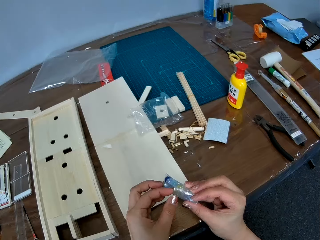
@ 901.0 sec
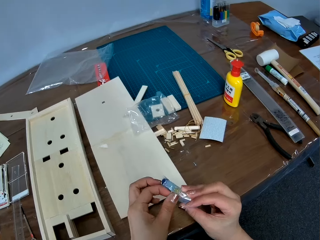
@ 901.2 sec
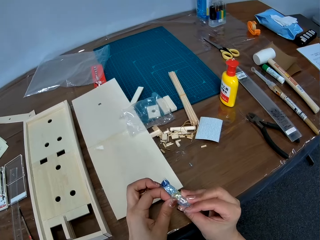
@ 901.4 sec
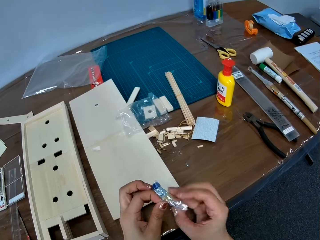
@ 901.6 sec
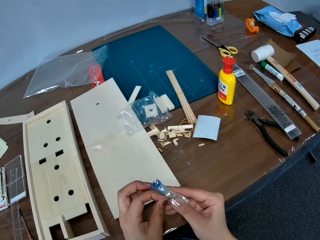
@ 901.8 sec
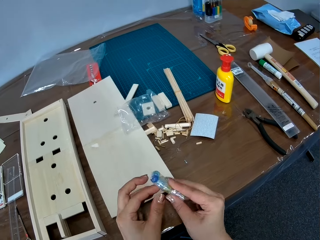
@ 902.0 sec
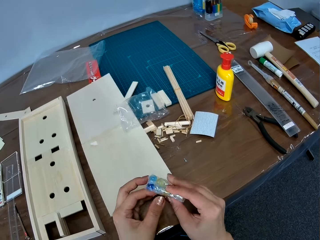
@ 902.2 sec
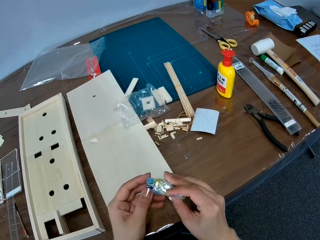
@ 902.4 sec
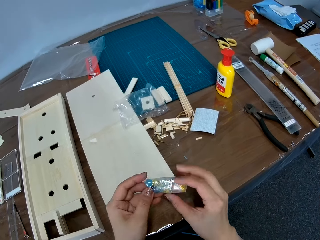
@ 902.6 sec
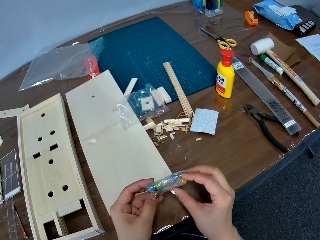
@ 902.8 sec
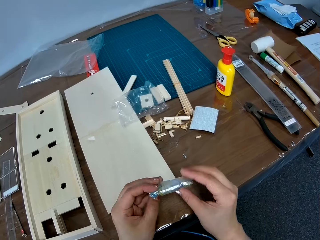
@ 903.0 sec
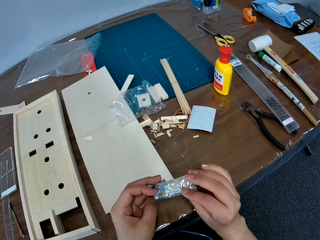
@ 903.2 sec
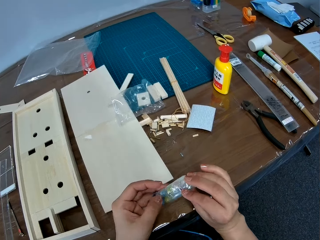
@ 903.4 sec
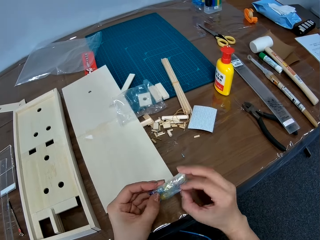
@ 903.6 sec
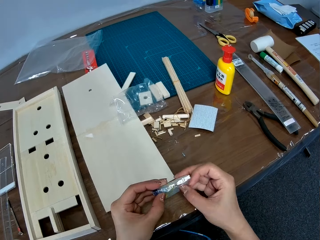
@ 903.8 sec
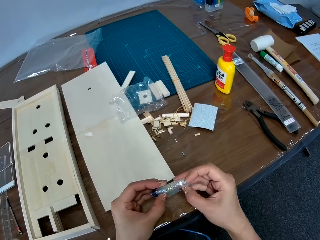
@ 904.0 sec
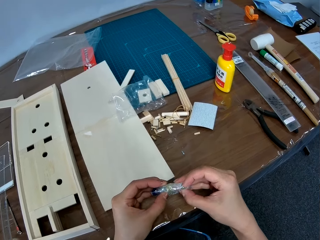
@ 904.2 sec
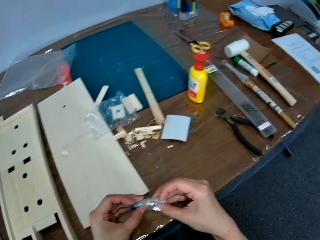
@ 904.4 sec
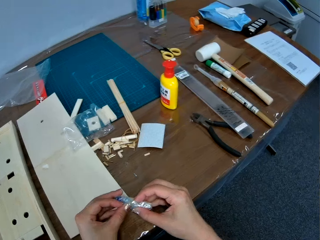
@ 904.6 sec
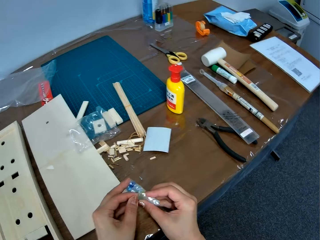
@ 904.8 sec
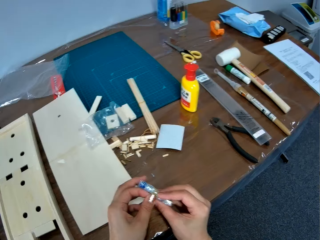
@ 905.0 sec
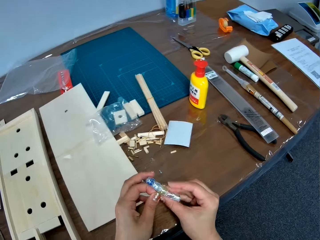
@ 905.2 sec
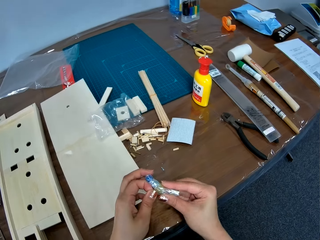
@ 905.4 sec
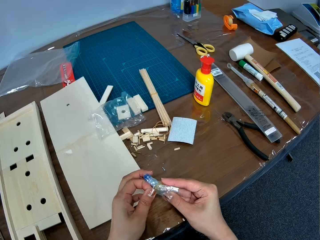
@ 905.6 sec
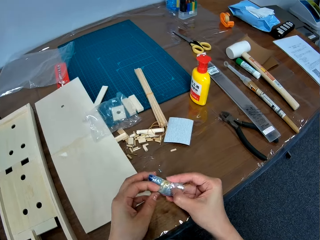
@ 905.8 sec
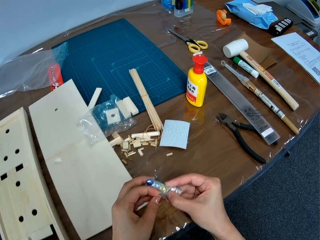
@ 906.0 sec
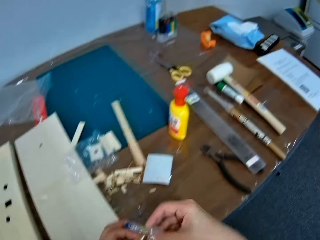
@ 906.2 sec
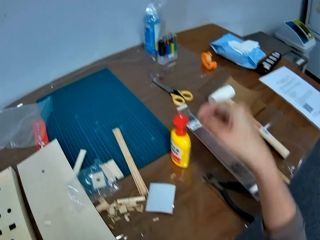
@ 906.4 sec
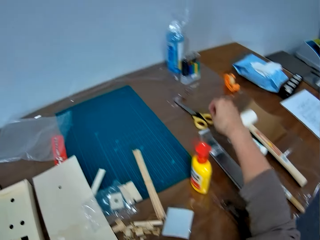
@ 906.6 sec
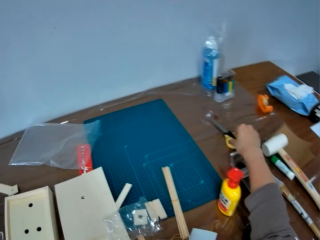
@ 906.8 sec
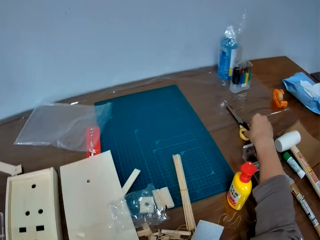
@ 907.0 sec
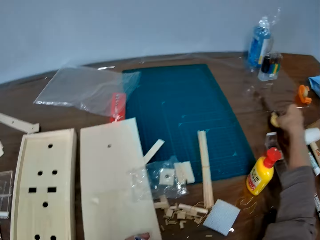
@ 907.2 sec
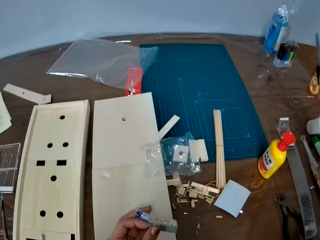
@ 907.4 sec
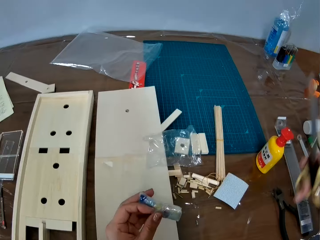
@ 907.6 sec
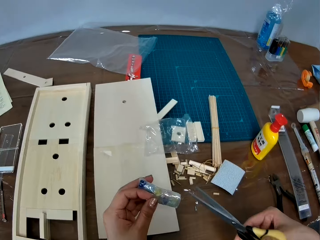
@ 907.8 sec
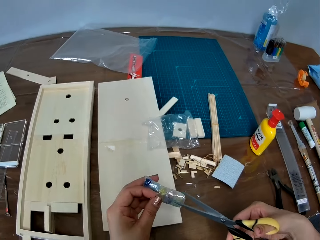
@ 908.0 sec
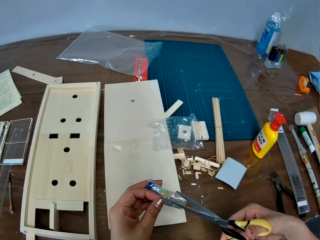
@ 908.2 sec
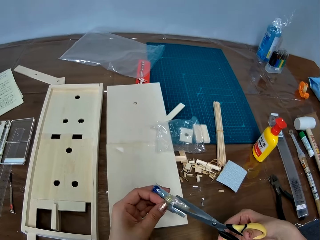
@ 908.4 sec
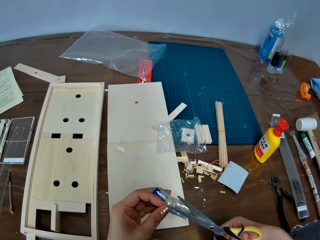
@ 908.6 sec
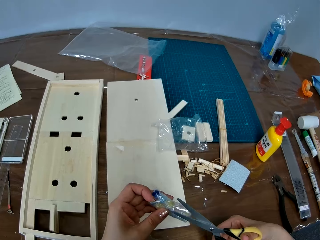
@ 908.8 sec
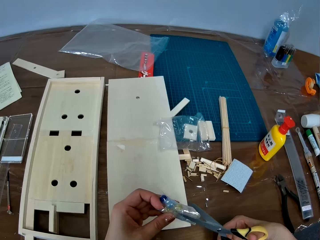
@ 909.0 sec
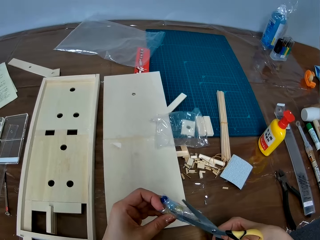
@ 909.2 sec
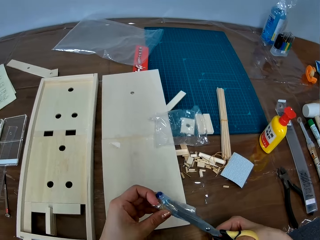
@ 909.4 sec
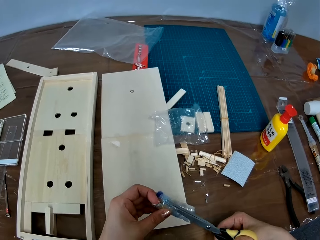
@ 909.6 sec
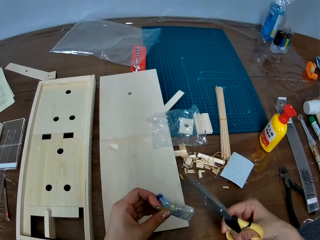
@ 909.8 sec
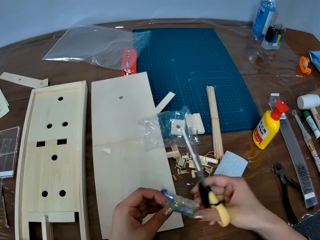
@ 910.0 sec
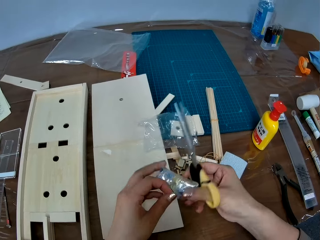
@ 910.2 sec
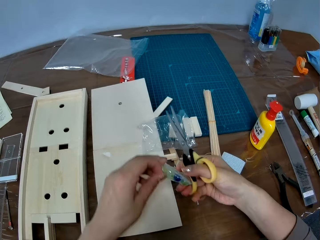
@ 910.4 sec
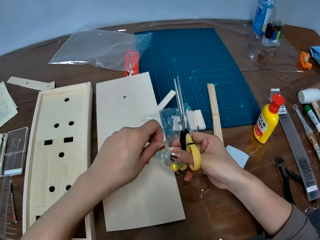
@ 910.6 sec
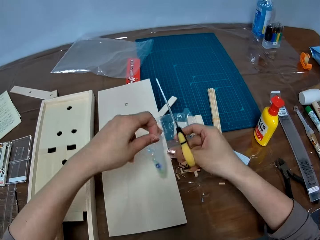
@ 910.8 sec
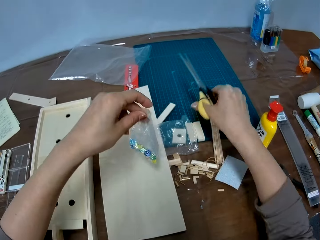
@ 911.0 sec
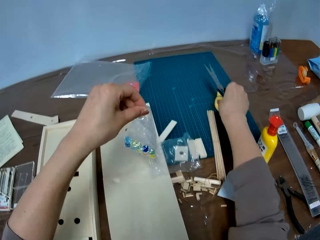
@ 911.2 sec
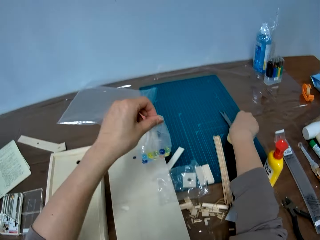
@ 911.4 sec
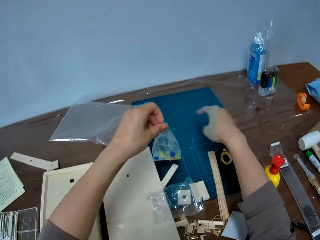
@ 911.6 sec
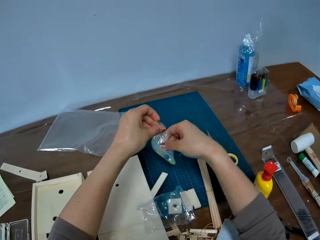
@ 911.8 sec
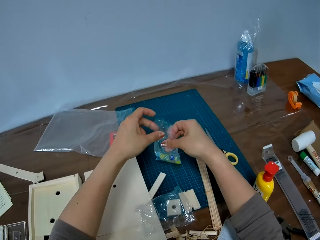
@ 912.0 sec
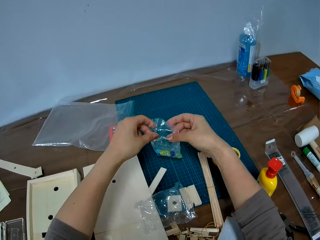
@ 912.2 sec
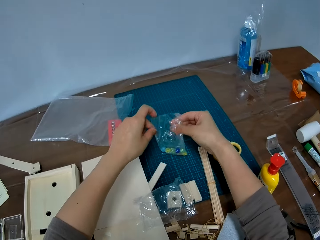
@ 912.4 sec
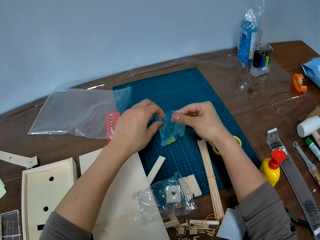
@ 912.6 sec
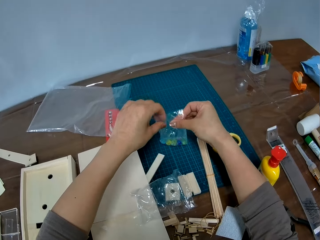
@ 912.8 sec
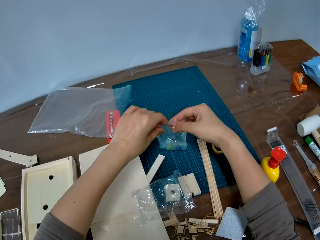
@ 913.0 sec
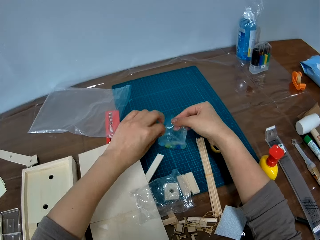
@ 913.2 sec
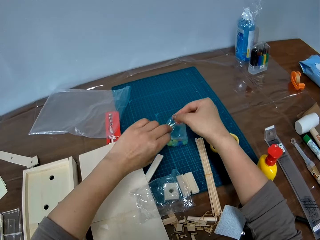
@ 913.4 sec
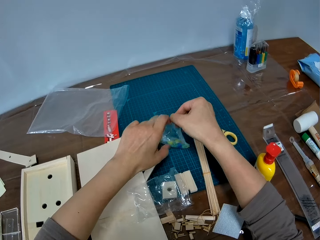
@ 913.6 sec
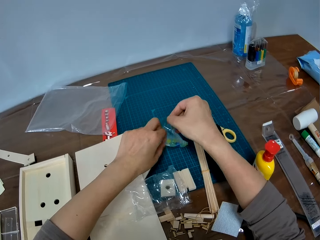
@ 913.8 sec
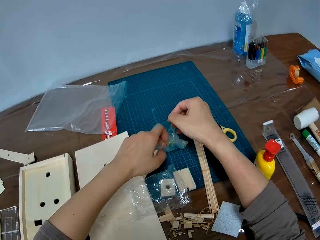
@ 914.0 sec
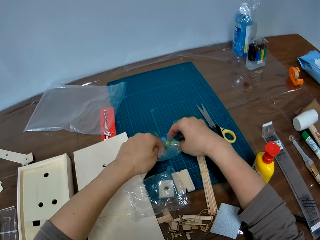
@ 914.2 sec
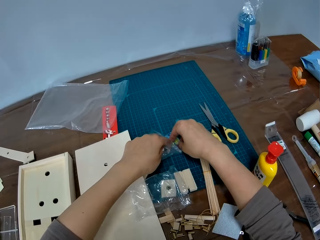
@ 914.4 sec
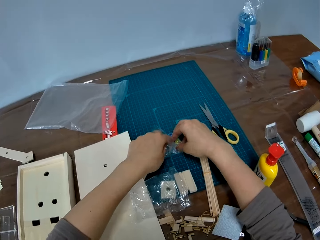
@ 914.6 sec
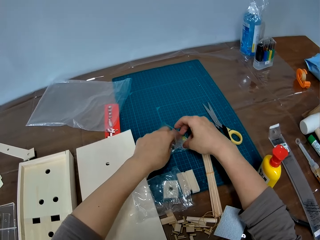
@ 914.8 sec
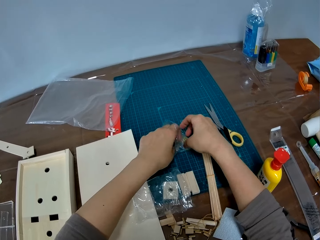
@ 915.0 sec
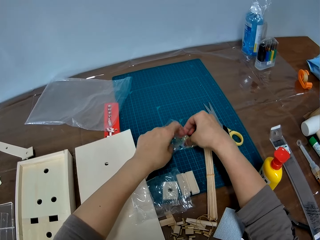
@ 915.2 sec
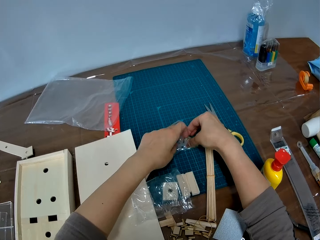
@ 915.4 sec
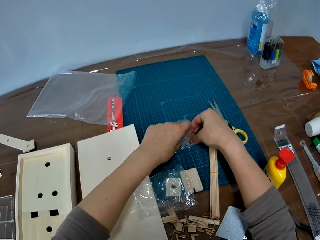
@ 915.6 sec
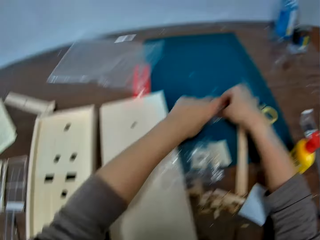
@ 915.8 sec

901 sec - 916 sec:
The camera wearer unwraps the paper. They pick up the scissors from the table. They cut the paper with the scissors. They drop the scissors on the table. They open the paper. They pick up a ball.

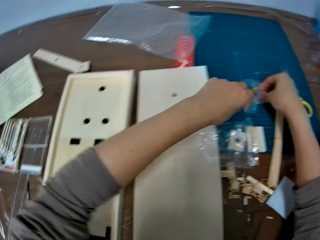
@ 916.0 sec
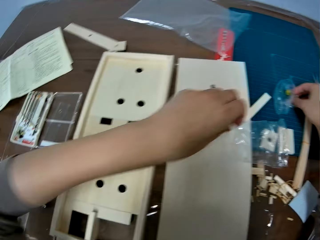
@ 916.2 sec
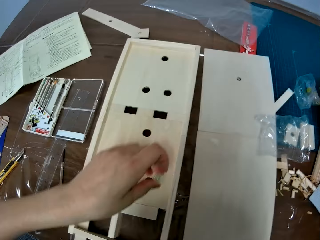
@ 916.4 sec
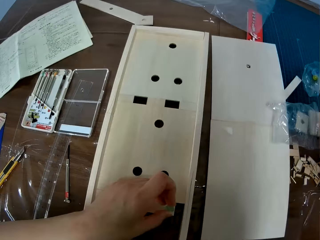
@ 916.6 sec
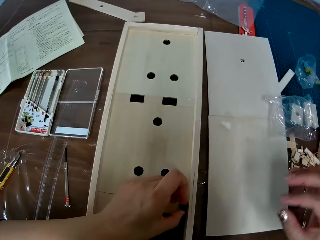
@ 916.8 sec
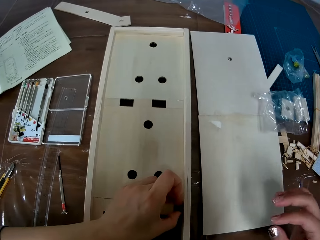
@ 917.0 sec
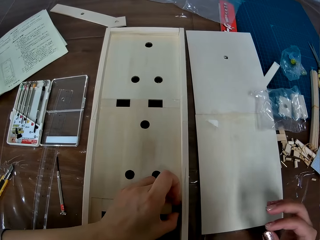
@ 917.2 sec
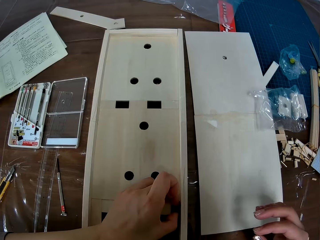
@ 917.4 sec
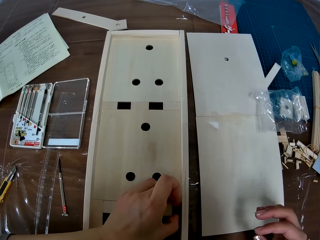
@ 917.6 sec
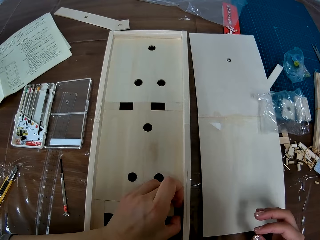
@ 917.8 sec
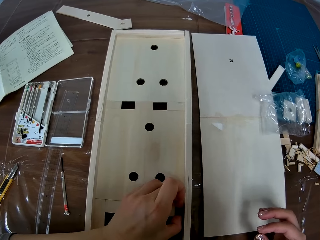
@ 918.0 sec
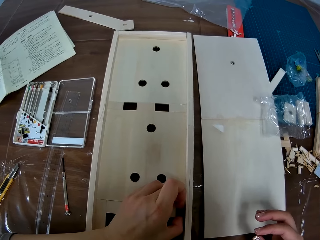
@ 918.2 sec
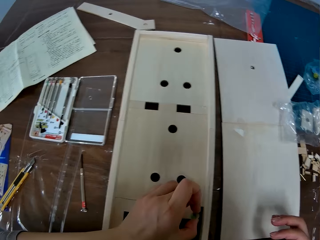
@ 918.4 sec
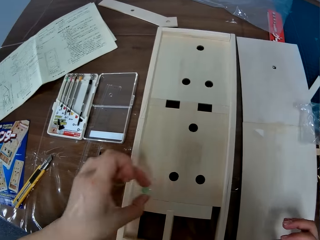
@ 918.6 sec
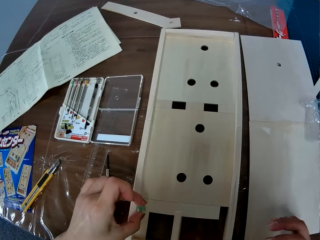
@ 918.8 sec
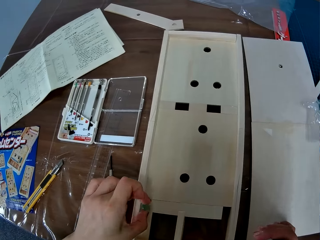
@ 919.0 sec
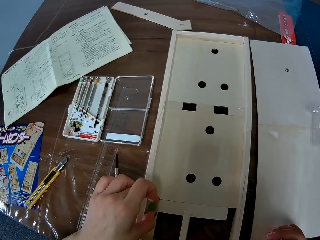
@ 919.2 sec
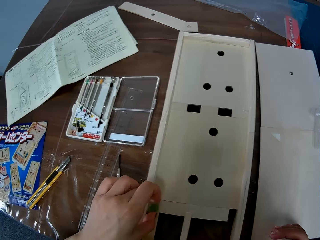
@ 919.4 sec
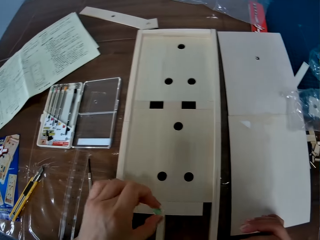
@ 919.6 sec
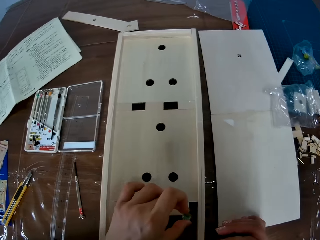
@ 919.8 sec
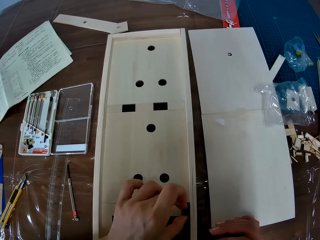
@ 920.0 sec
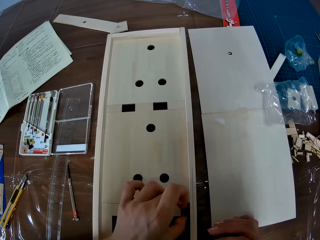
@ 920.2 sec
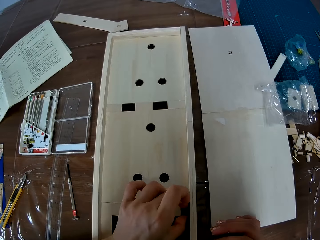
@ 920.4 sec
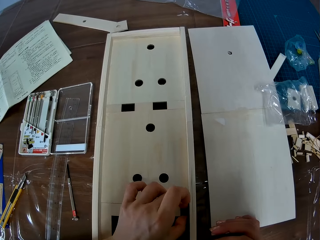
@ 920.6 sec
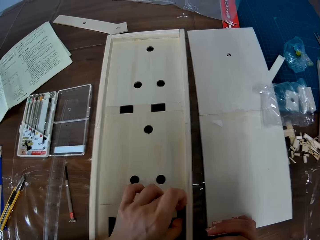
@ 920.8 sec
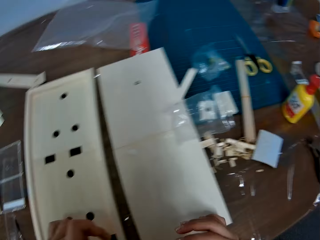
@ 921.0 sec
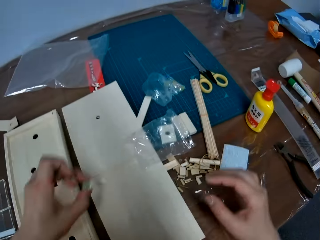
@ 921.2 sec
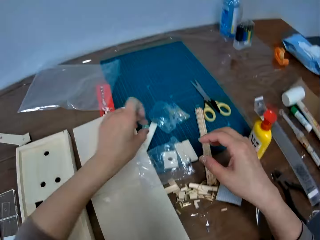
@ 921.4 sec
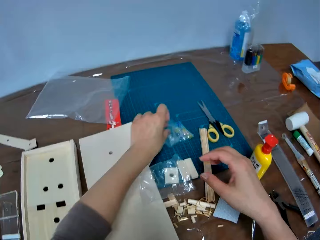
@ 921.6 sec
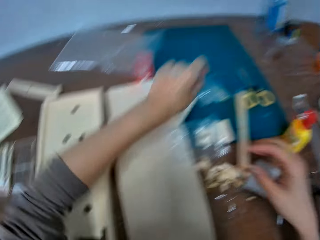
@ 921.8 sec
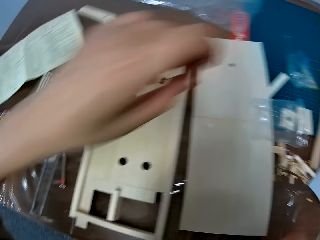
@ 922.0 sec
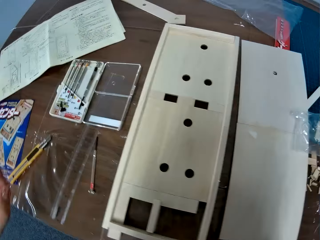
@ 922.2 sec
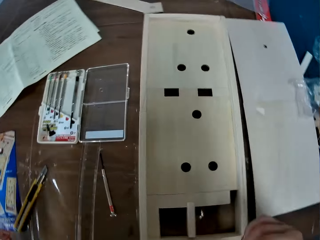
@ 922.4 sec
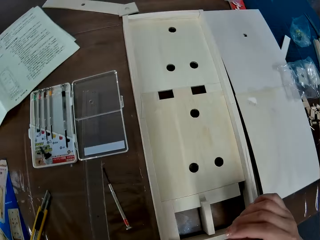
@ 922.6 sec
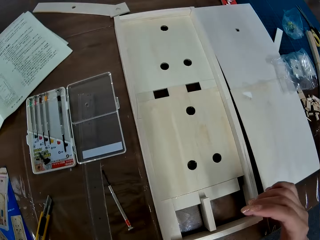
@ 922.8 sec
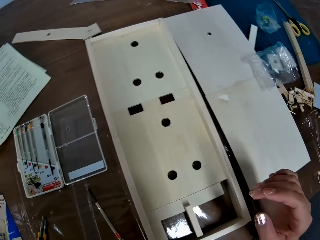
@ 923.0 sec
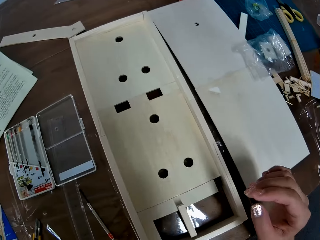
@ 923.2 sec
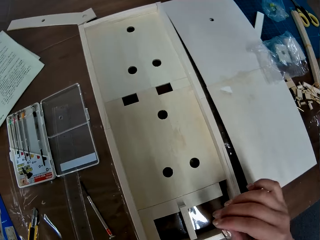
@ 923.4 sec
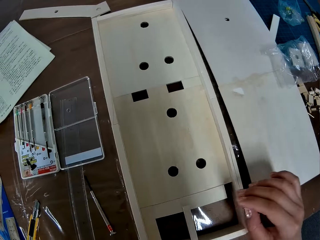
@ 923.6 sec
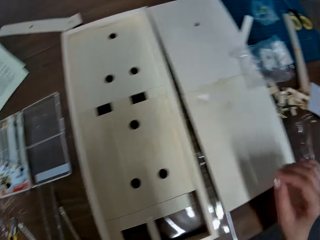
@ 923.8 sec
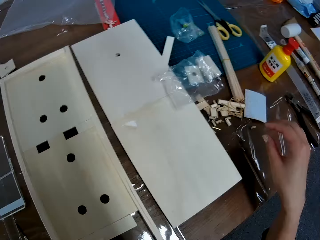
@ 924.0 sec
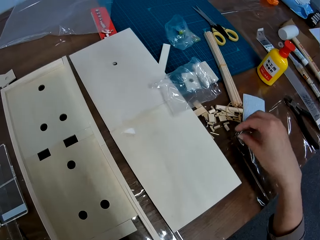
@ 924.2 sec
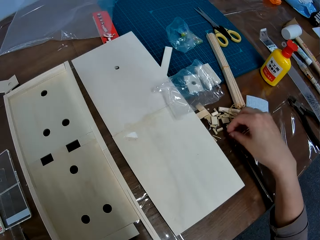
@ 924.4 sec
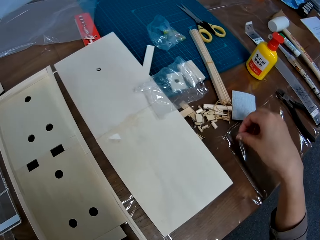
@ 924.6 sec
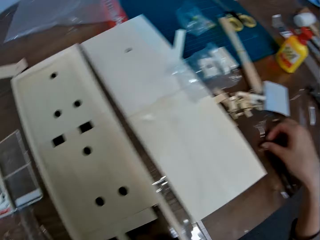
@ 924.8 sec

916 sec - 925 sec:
The camera wearer picks up something from the paper. They place the ball in the craft board. They fix something on the piece of wood. They drop something on the table.
